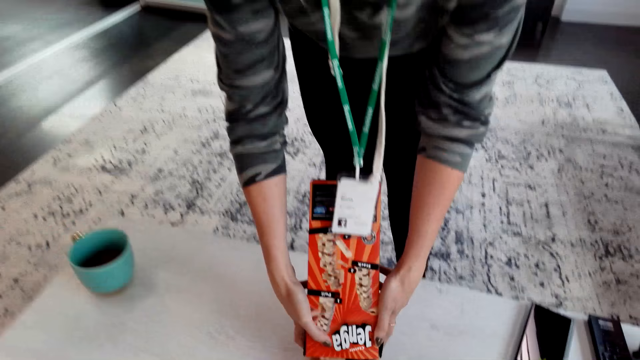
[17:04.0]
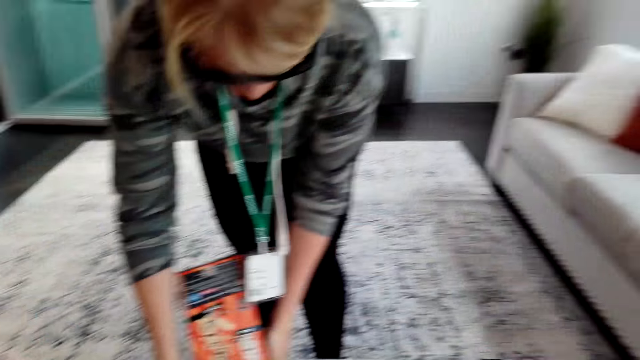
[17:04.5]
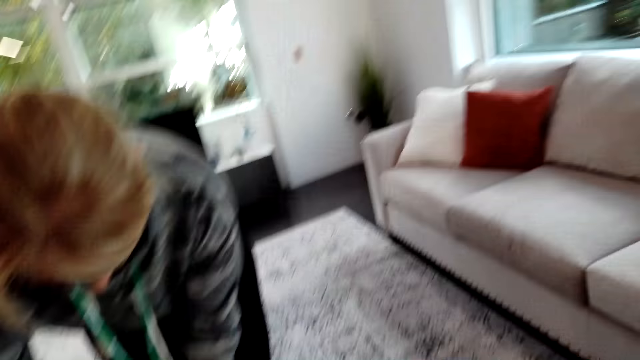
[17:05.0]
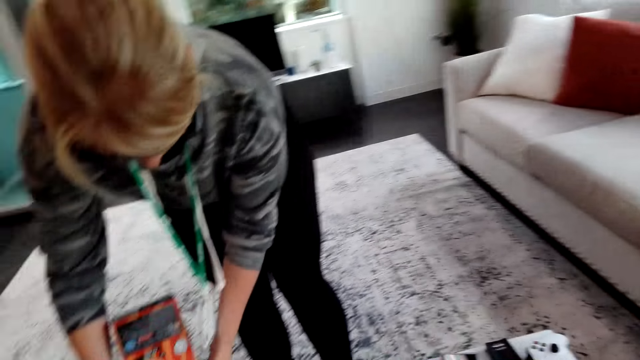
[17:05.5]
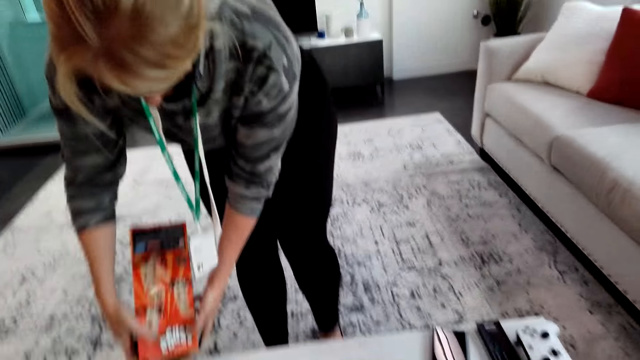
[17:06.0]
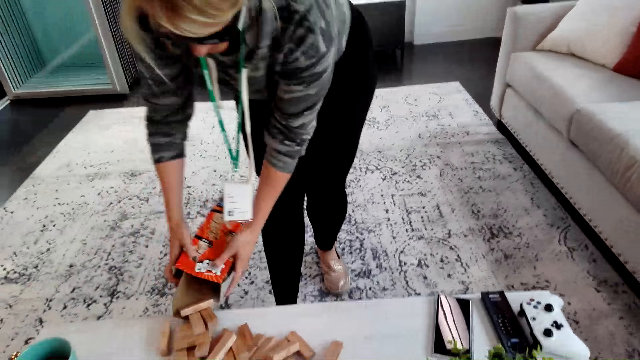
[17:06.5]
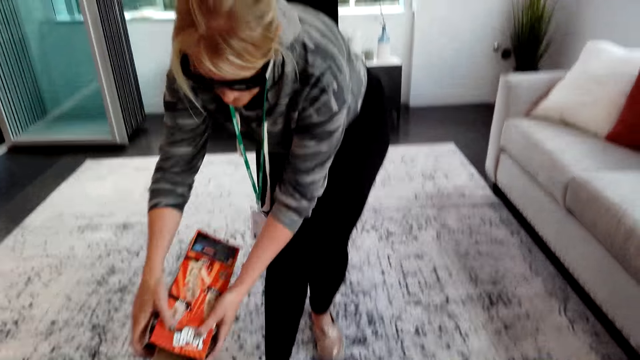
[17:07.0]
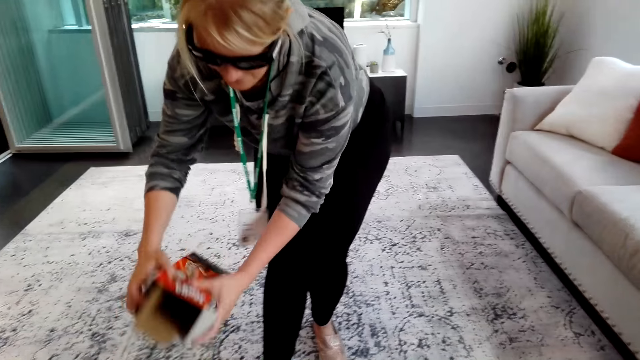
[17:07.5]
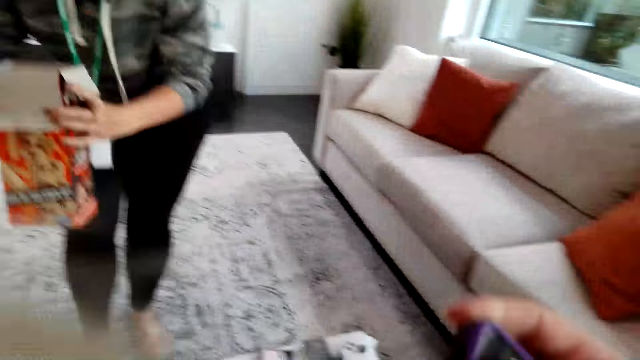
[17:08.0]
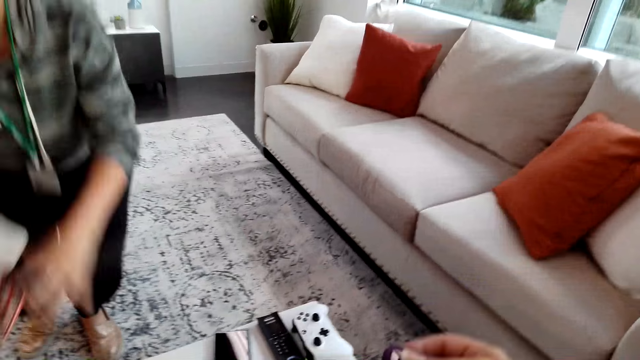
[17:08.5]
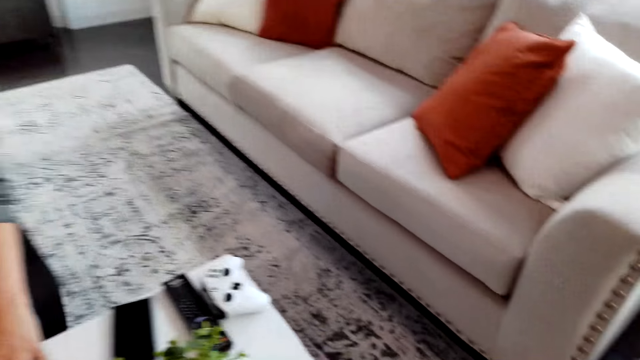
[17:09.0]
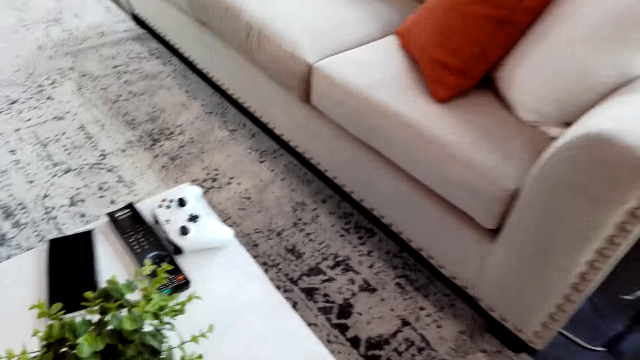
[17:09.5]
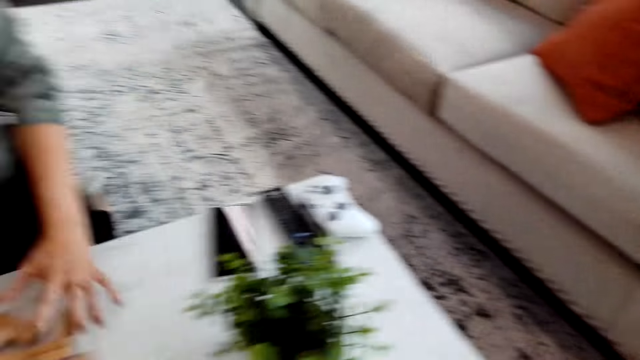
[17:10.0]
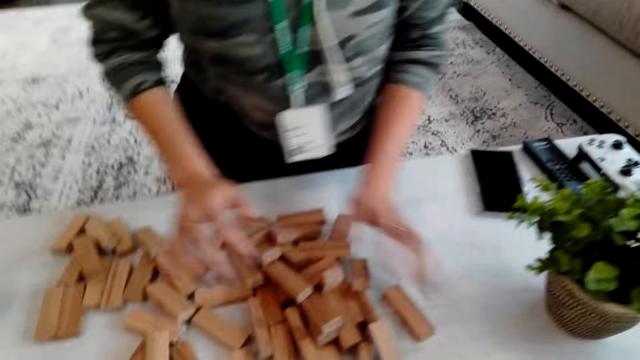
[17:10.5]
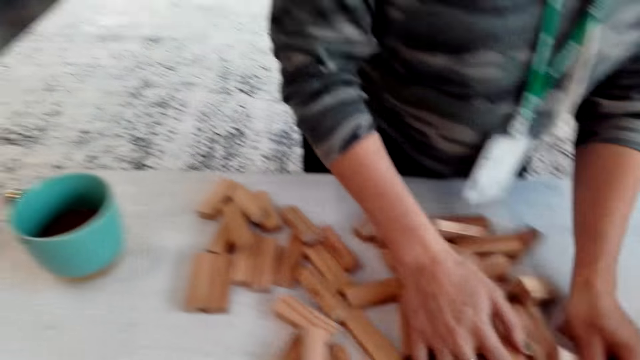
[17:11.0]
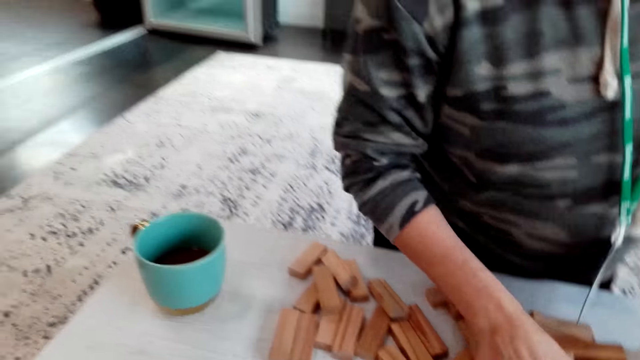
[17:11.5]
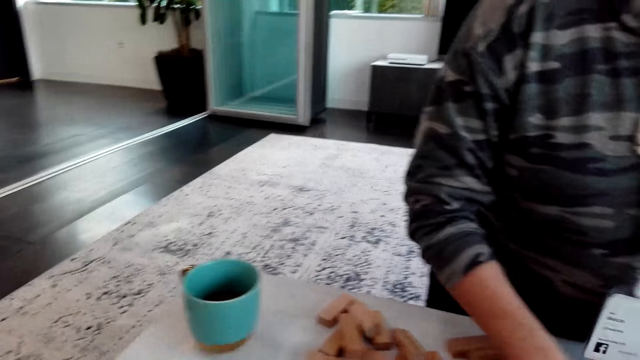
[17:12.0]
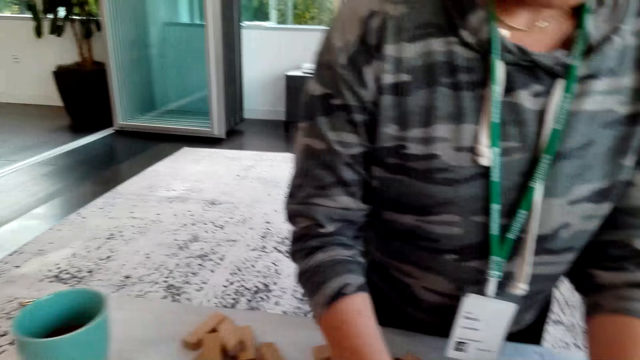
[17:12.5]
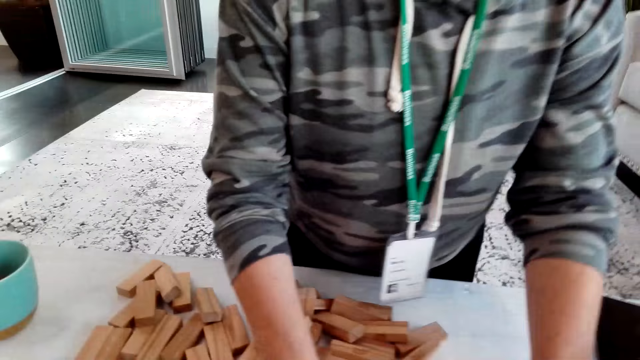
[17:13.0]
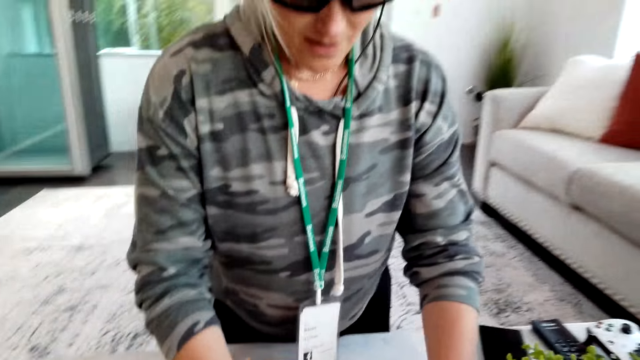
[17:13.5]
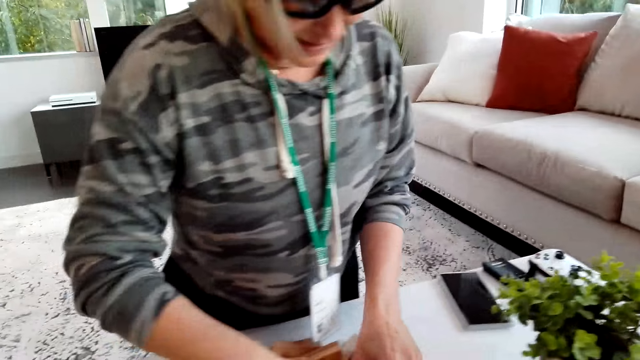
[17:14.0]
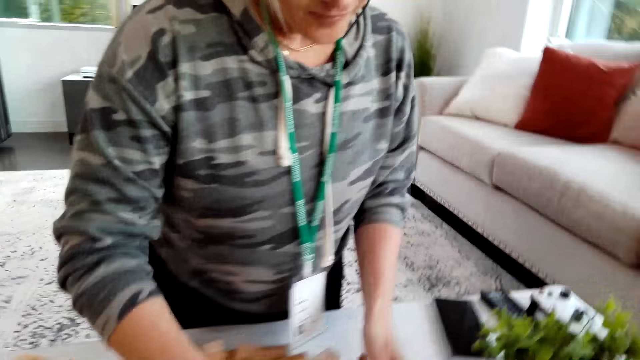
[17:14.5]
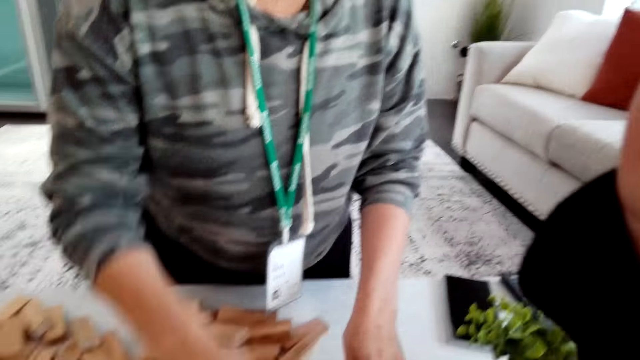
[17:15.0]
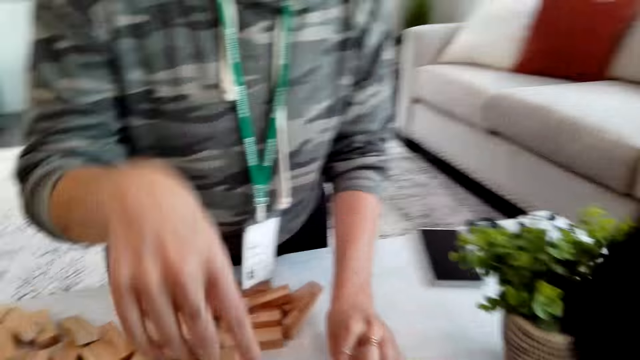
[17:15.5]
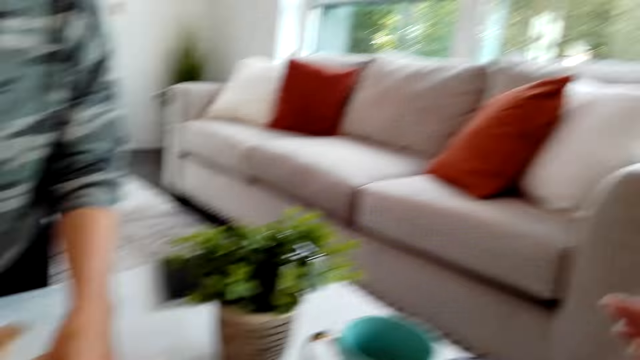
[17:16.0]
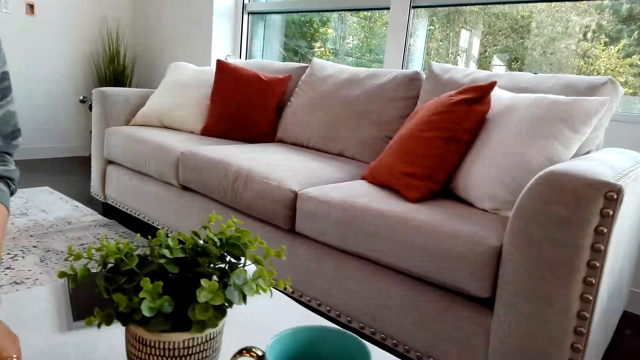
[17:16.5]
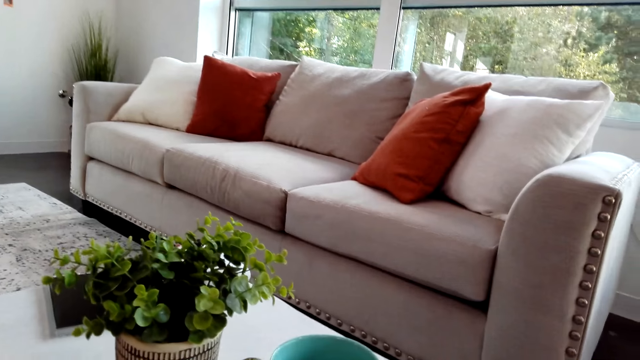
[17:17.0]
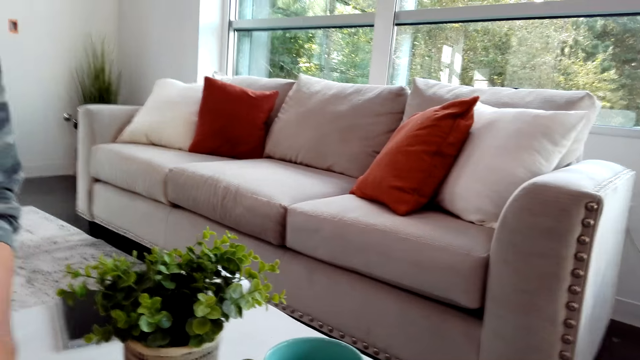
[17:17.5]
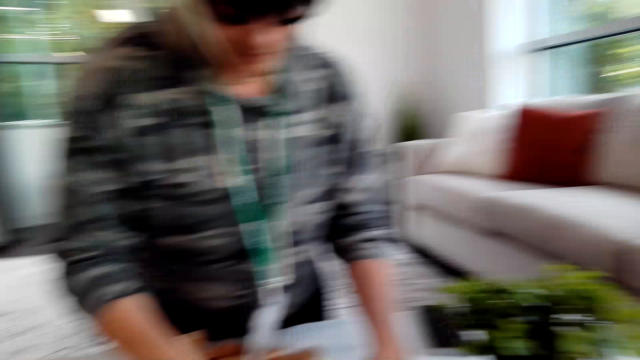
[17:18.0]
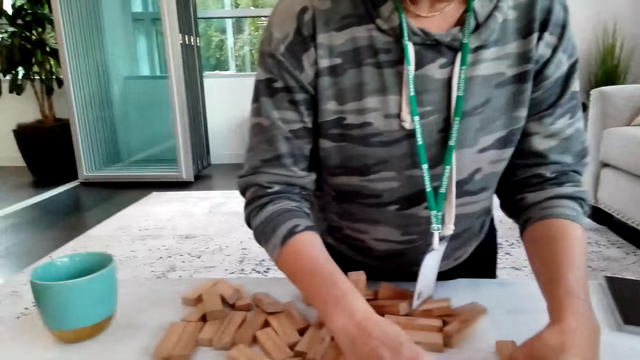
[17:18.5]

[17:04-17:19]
The camera wearer talks. A person sits. The person spreads jenga bricks on the table. The person talks while assembling the jenga woods. The camera wearer raises a hand.

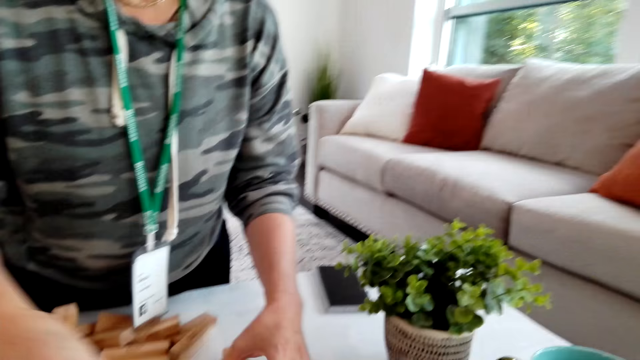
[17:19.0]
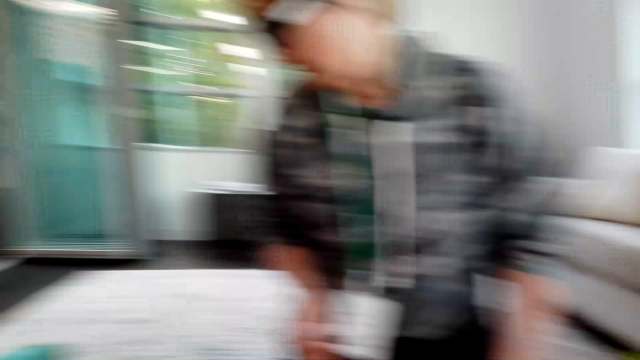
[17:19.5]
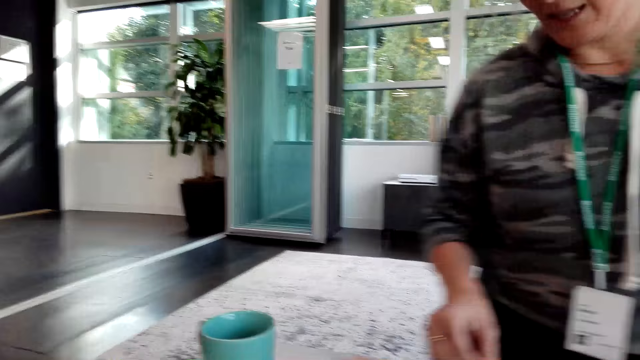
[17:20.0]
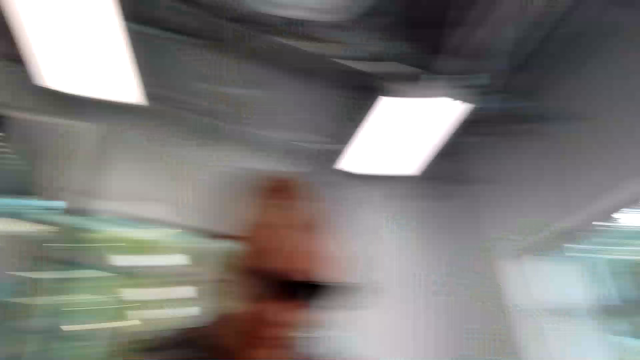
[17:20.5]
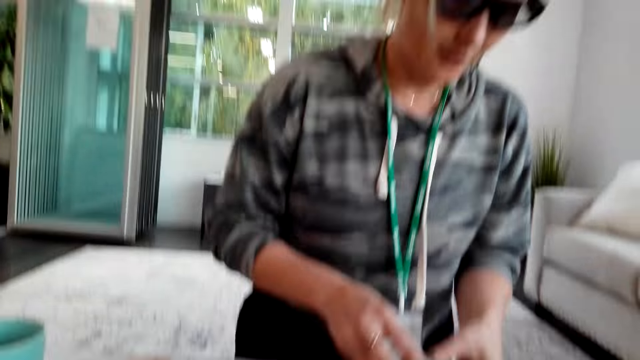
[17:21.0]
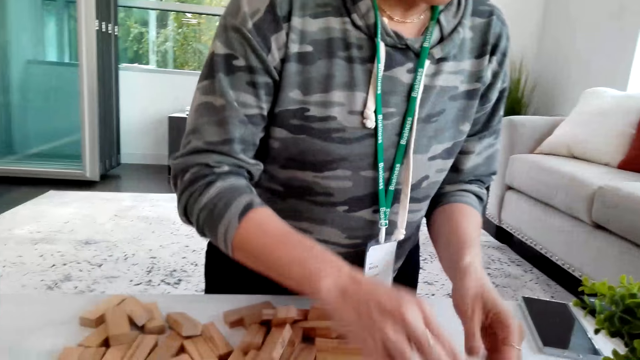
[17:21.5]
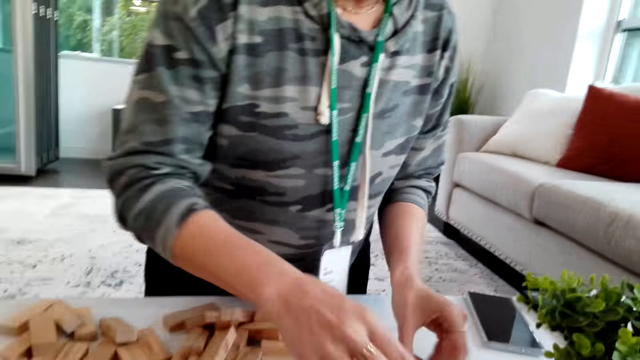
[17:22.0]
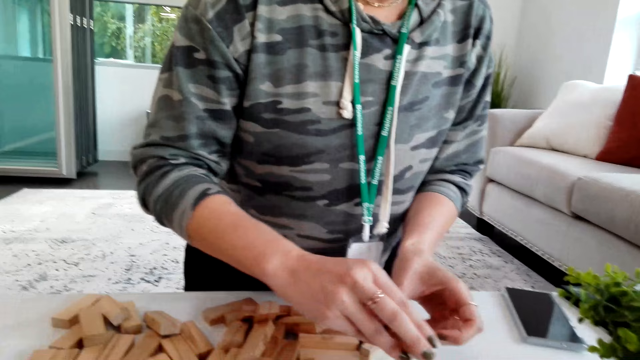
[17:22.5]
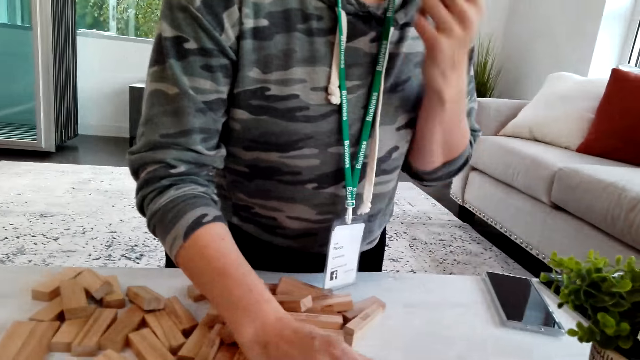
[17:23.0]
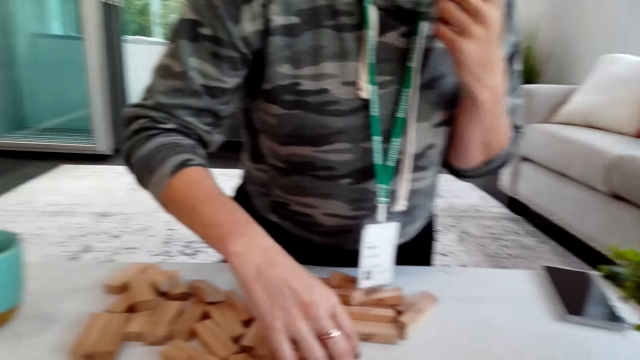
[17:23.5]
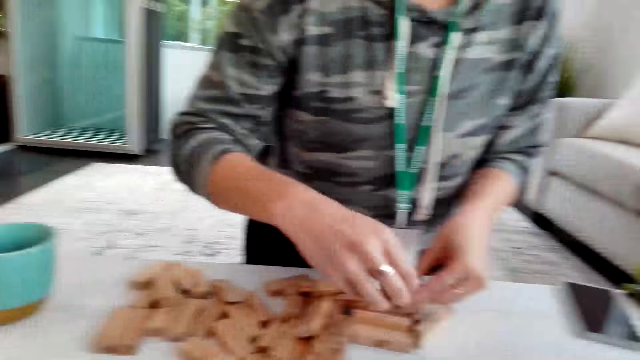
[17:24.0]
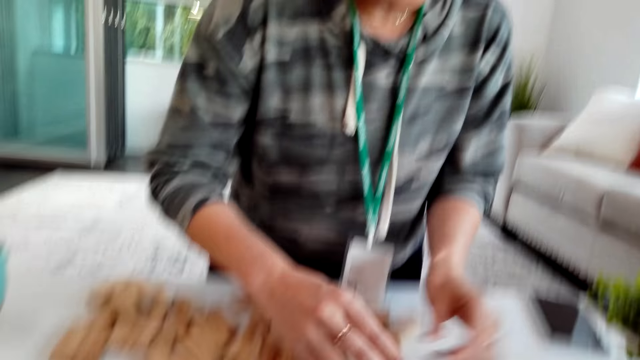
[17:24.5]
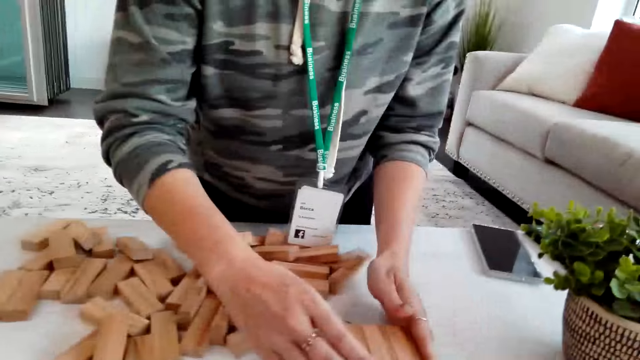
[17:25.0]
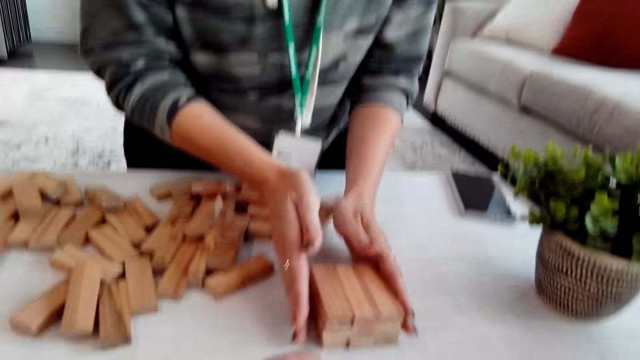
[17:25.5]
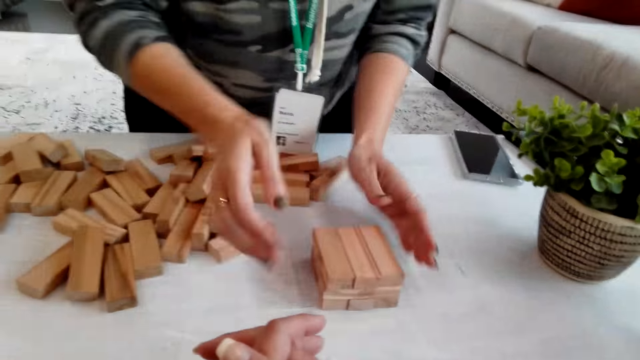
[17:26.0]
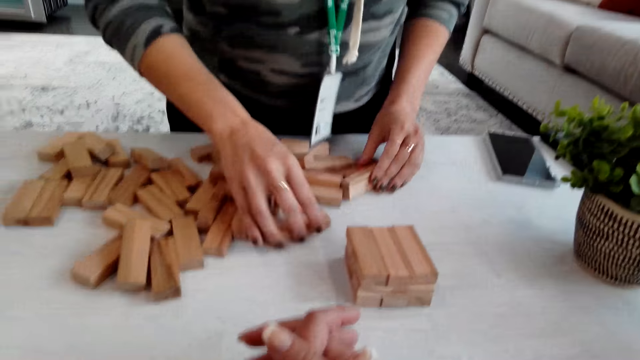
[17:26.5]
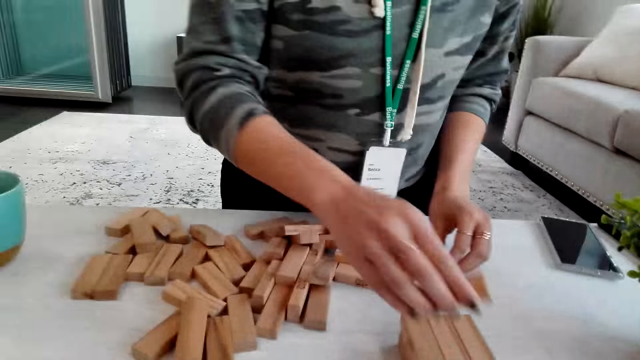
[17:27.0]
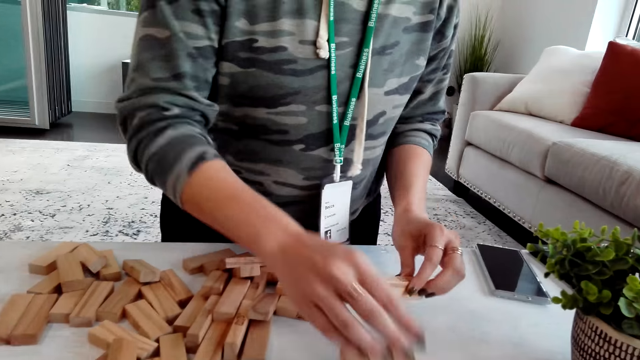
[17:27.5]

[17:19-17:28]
The camera wearer talks. A person arranges jenga bricks.
